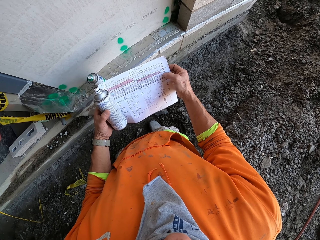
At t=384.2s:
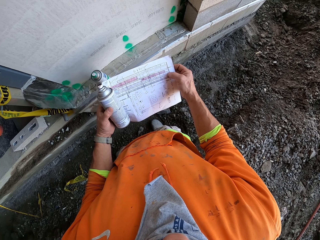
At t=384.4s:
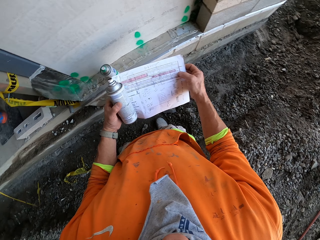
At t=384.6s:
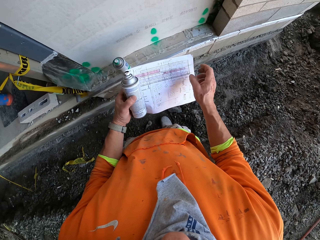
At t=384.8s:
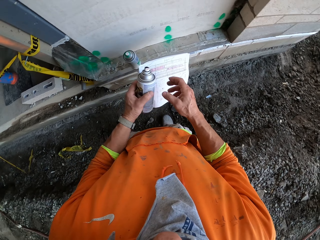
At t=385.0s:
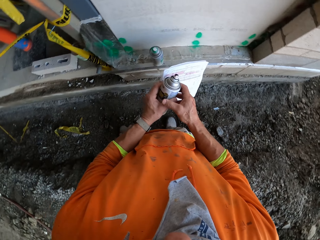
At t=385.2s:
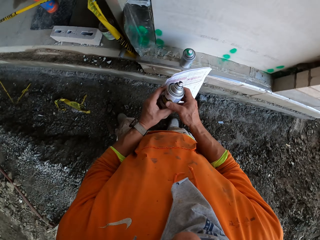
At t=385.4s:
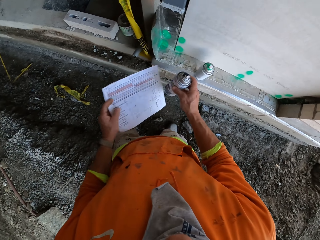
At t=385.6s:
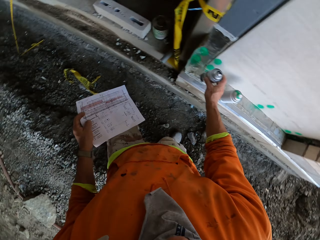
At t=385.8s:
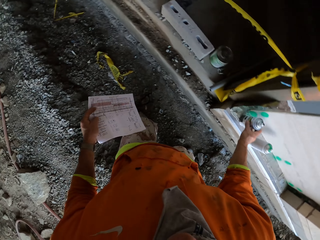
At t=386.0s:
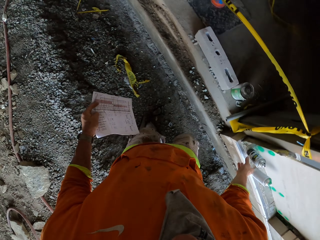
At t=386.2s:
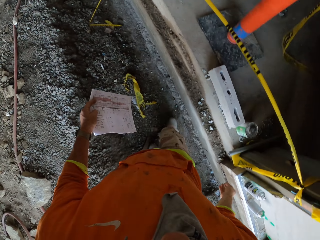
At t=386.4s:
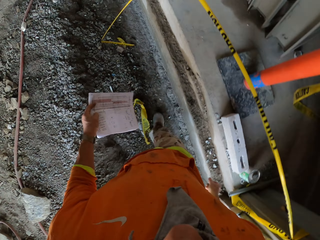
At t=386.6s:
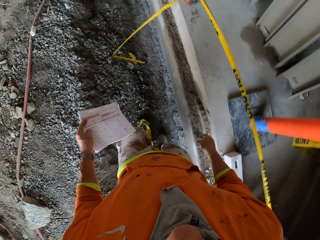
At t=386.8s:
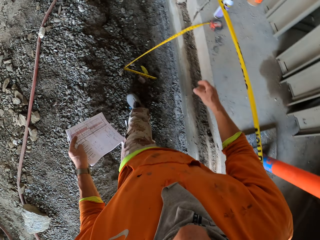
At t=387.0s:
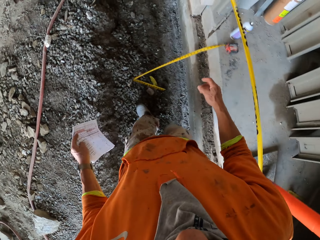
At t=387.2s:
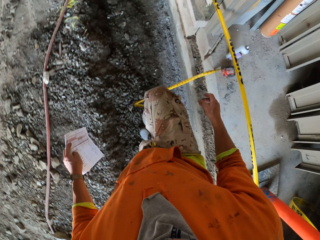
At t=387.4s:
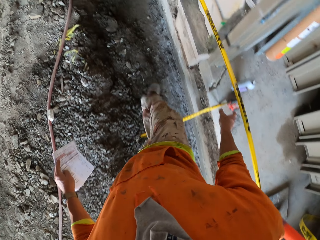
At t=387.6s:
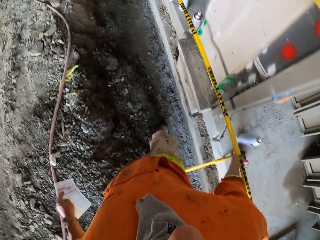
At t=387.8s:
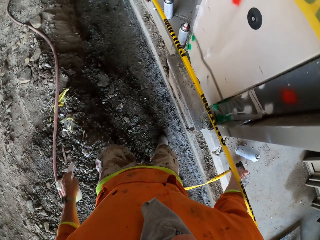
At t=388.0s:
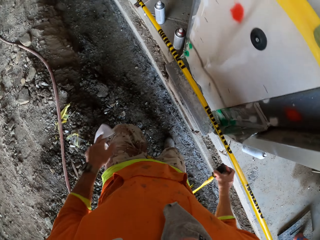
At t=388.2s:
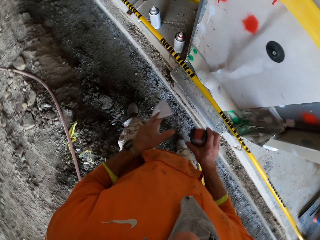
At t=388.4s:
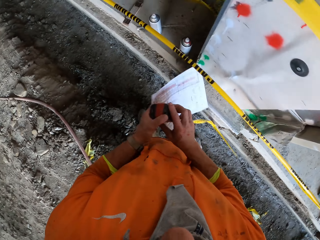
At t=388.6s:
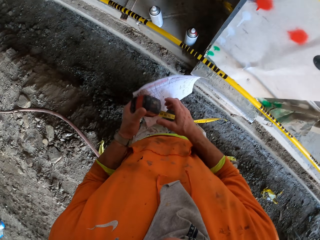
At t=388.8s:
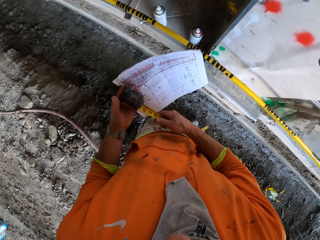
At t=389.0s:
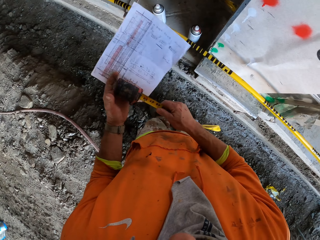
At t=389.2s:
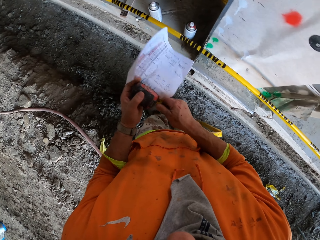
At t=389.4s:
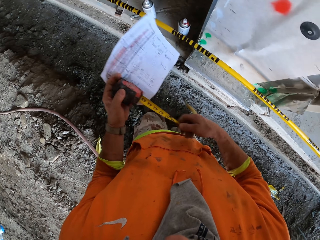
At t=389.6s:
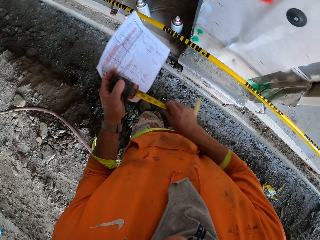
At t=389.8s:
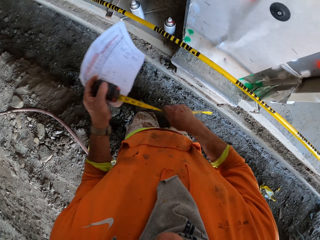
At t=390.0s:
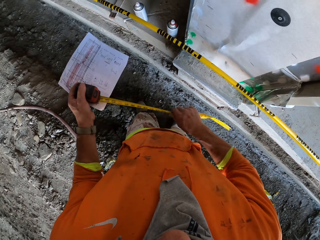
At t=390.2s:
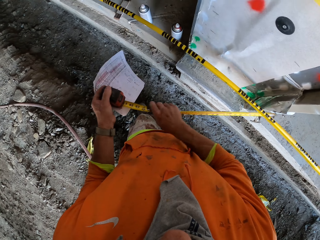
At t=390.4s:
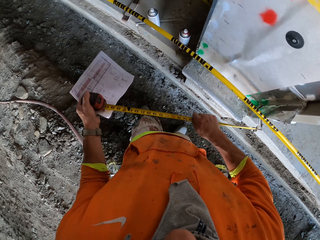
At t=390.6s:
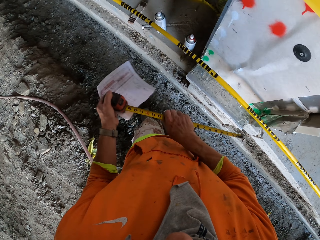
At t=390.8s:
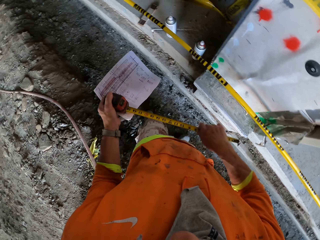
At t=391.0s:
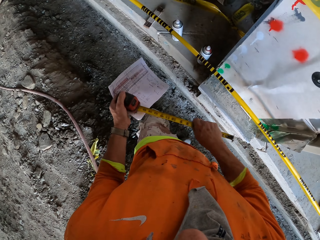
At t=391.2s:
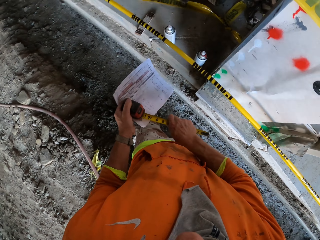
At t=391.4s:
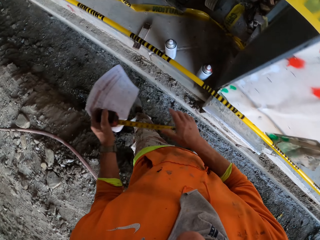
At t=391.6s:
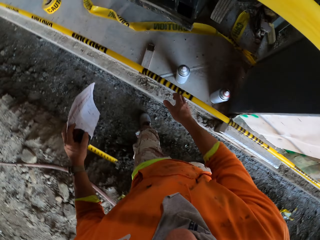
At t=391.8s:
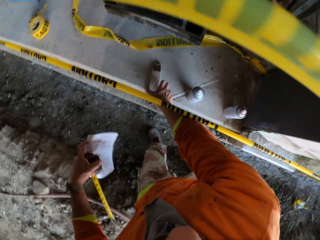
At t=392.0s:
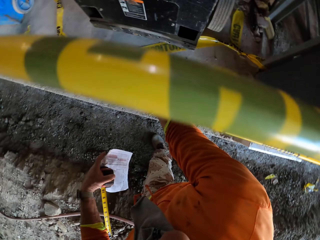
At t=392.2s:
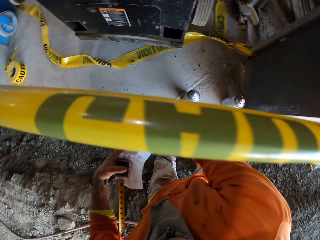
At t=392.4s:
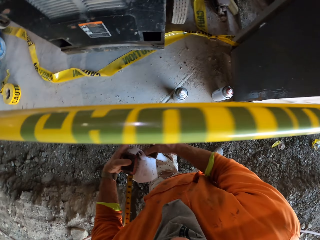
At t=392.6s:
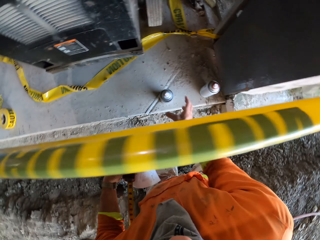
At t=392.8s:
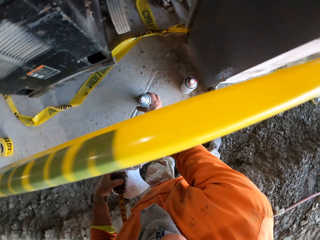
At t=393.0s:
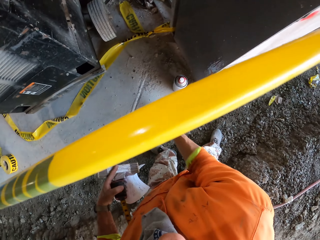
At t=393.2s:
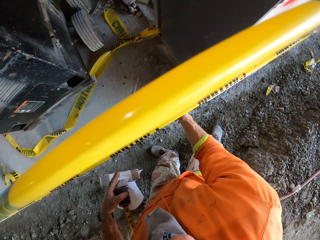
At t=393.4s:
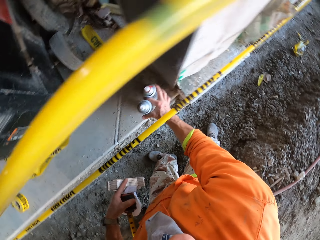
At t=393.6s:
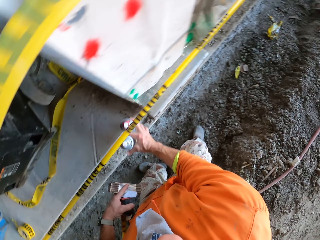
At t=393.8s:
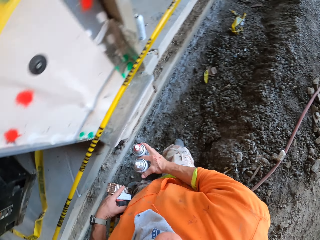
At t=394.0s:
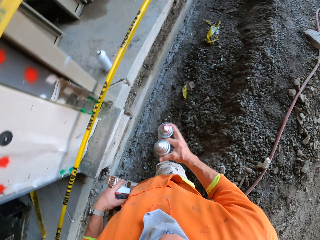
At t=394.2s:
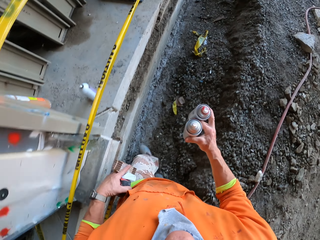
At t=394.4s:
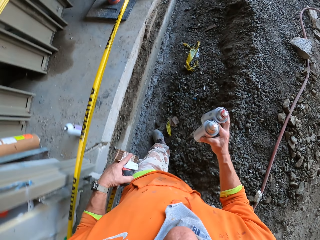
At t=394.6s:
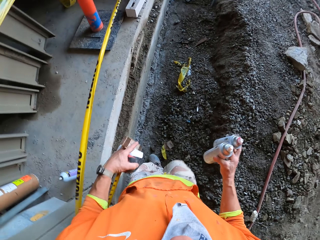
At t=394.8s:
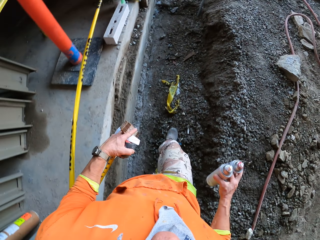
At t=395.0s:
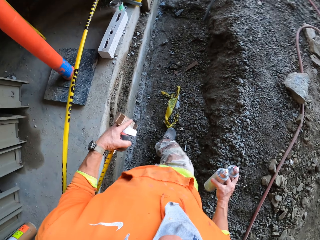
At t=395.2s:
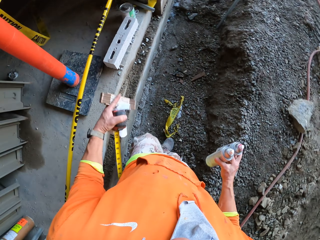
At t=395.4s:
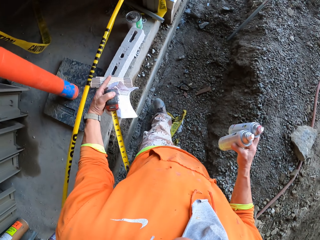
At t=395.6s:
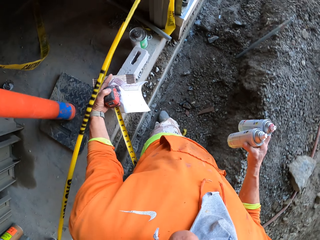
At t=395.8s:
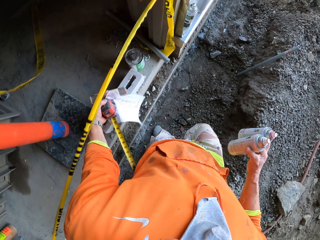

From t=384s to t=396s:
The camera wearer swings the right hand, moves the spray paint can to the right hand, and swings the right hand. They put the spray paint on the floor and walk away in the construction site. They pick up the tape measure, move the tape measure to the left hand, fold the tape measure, and touch the tape measure with the right hand. They swing the right hand, pick up the tape measure from the floor, and pick up the spray paint bottles. They walk to the wall.

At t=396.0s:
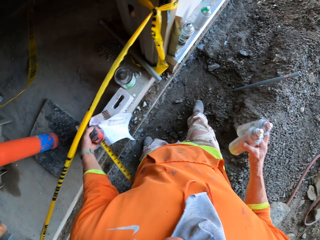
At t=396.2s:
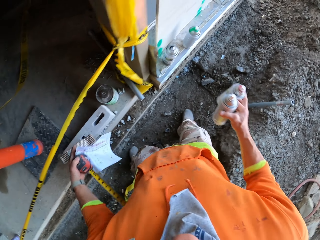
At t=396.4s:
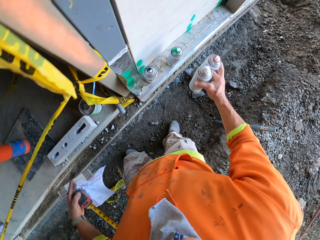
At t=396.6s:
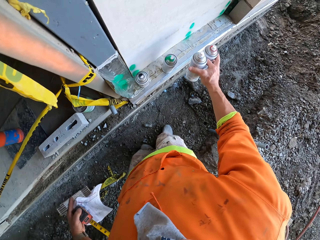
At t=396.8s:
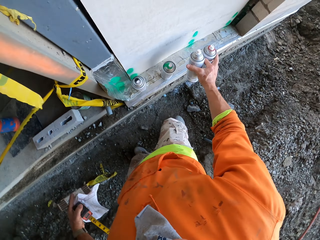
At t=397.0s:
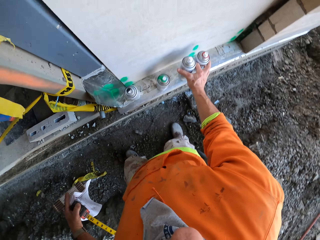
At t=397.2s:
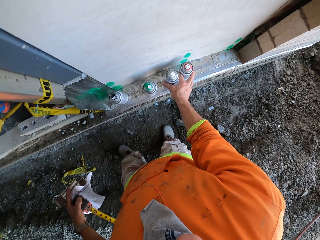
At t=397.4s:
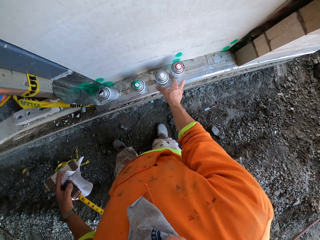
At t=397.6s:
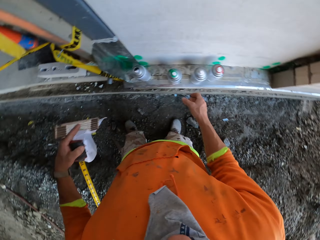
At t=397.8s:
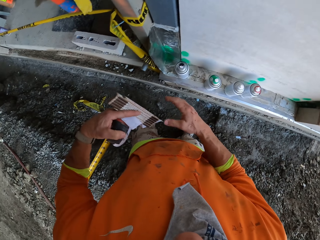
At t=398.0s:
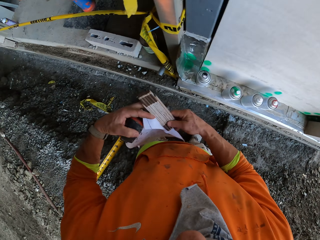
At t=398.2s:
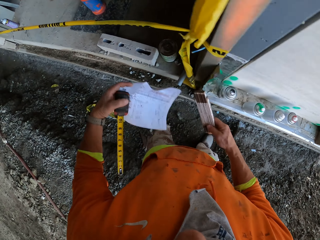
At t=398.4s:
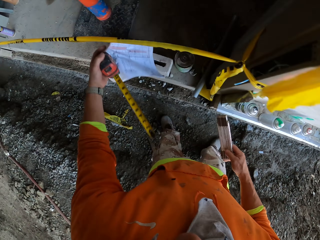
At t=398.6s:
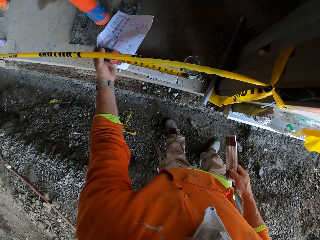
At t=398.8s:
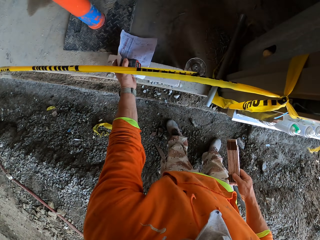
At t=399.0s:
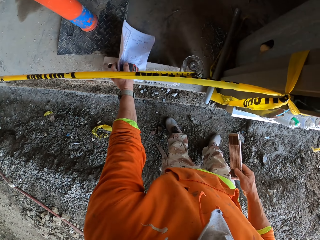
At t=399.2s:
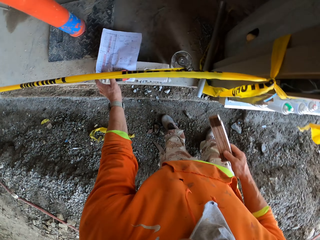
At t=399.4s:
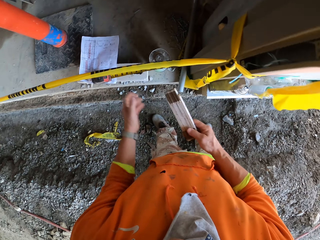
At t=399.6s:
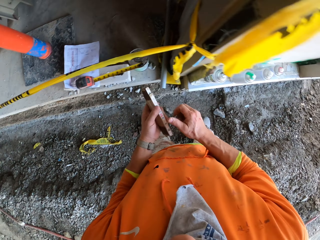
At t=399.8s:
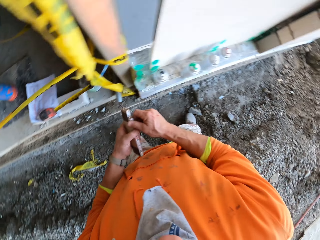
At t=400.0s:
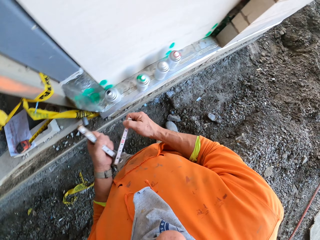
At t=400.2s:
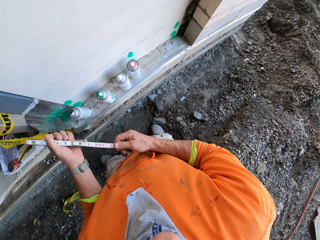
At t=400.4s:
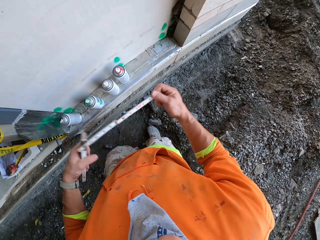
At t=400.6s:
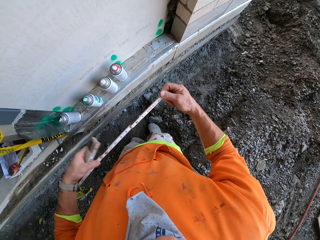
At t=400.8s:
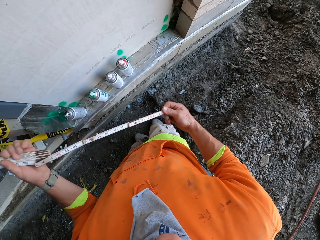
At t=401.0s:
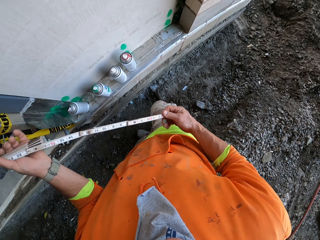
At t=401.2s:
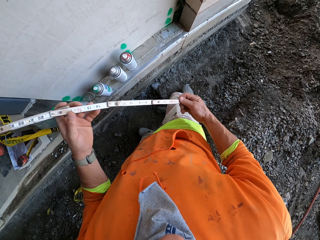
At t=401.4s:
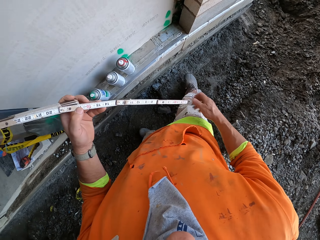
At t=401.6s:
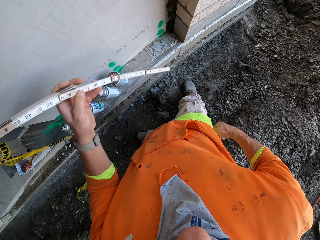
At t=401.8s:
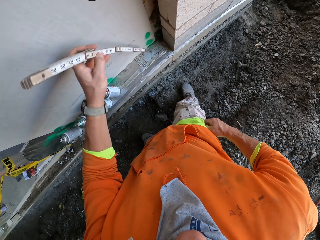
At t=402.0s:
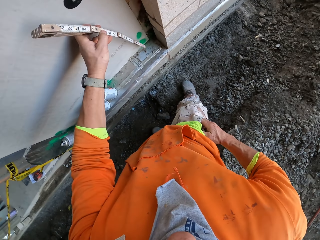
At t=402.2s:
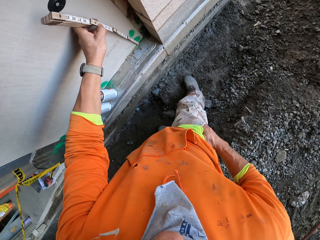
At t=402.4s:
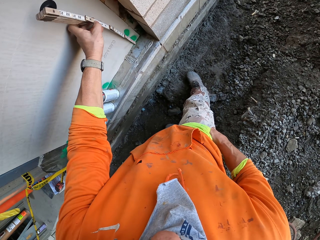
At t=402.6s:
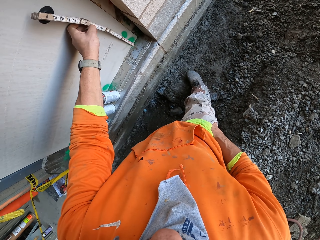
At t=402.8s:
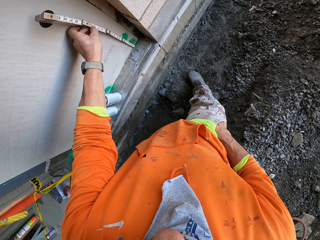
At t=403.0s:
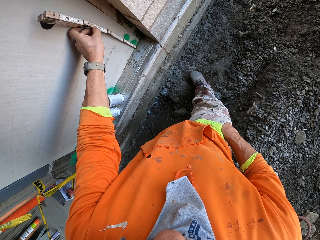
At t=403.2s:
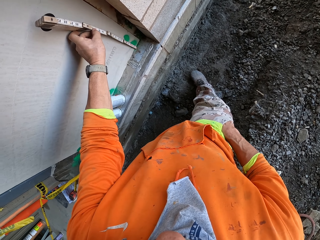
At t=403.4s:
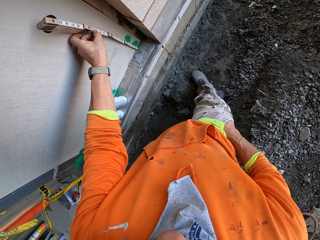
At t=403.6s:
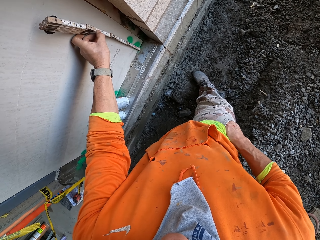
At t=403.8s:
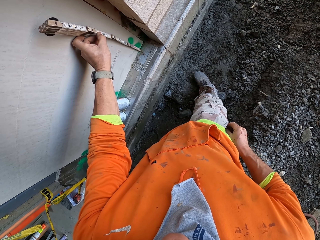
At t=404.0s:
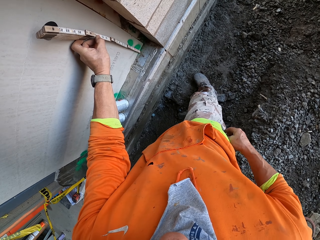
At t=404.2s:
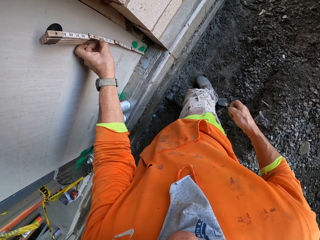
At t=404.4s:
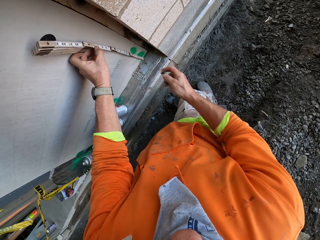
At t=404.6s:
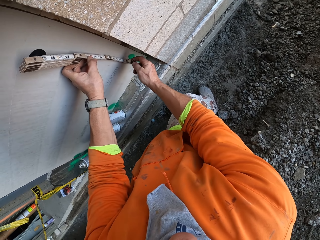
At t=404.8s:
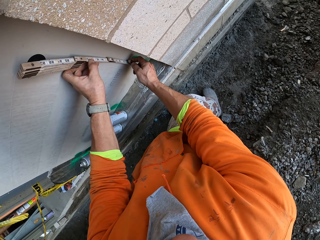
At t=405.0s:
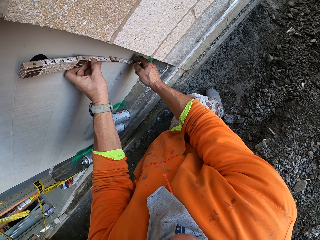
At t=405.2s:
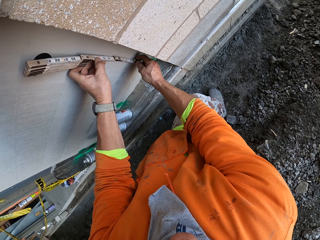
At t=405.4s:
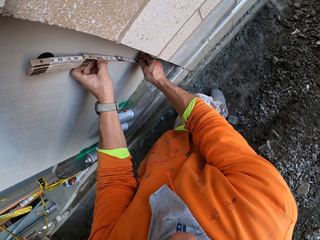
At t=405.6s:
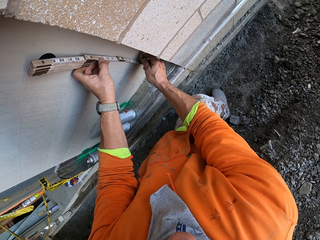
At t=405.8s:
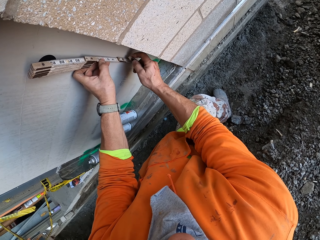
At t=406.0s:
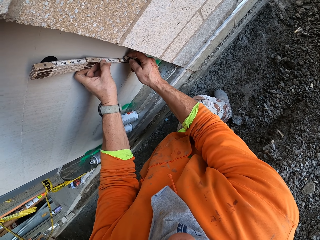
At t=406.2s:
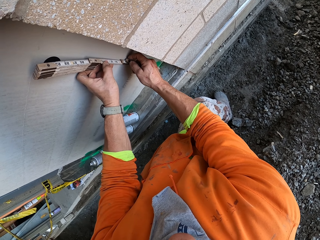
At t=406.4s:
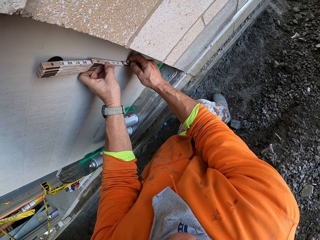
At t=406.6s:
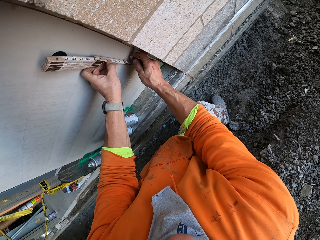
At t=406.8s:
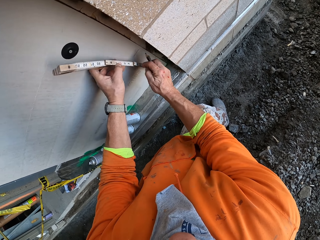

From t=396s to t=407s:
The camera wearer swings the right hand and puts the spray paint bottles on the wall. They move the tape measure to the right hand, place the tape measure on the brick, and place the paper on the brick. They swing the left hand, move the tape measure to the left hand, and pull the tape measure with the right hand. They place the tape on the wall, swing the left hand, and put the right hand in the pocket. They measure the wall using the tape measure. They remove a pencil from the pocket with the right hand and put a mark on the wall using the pencil.
